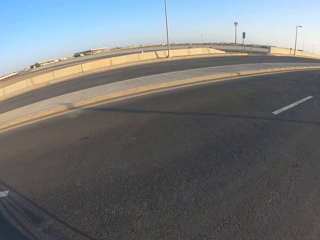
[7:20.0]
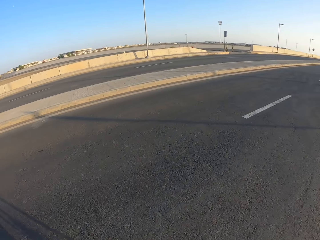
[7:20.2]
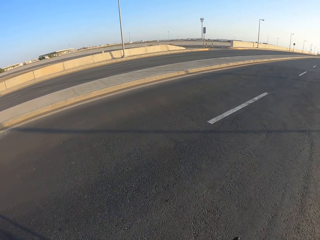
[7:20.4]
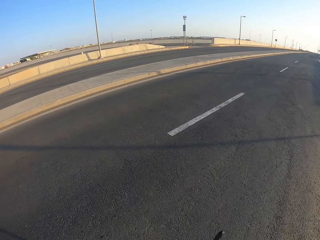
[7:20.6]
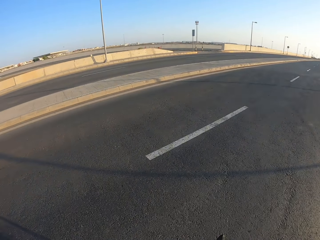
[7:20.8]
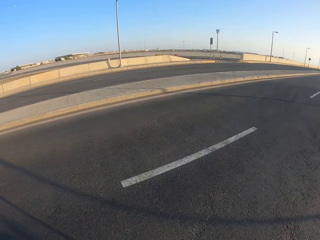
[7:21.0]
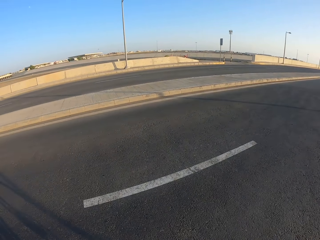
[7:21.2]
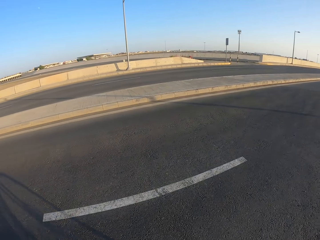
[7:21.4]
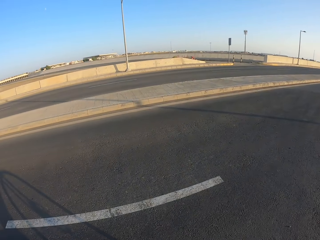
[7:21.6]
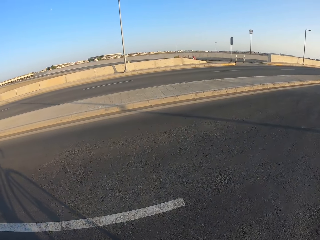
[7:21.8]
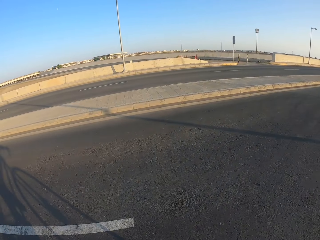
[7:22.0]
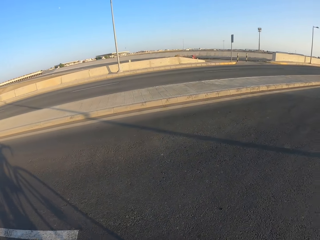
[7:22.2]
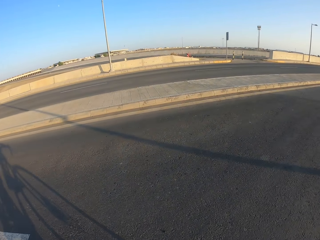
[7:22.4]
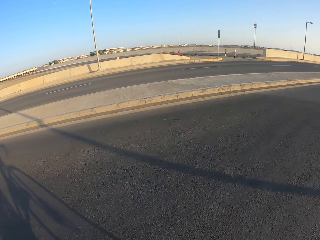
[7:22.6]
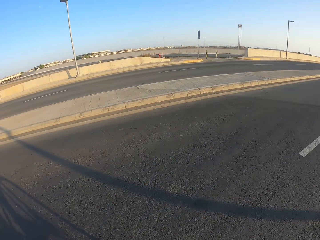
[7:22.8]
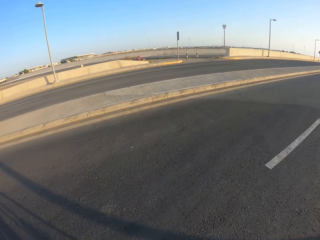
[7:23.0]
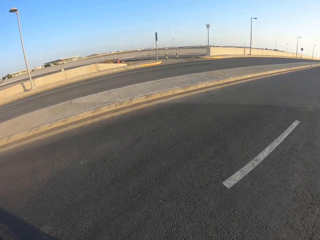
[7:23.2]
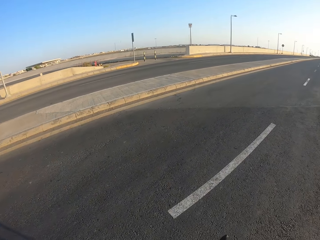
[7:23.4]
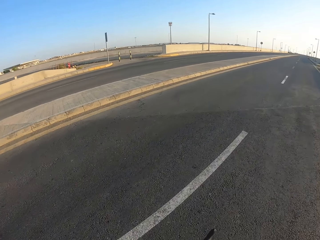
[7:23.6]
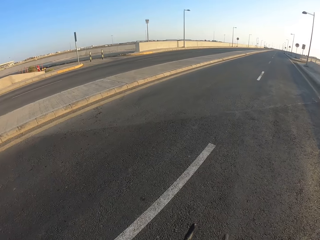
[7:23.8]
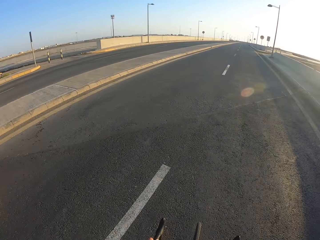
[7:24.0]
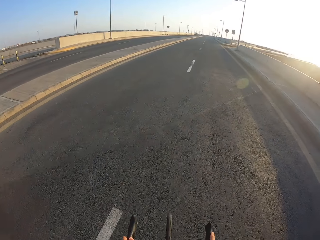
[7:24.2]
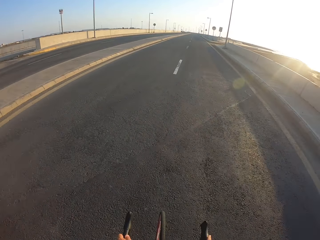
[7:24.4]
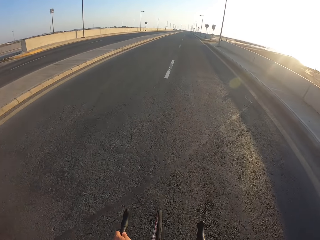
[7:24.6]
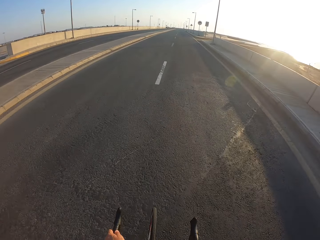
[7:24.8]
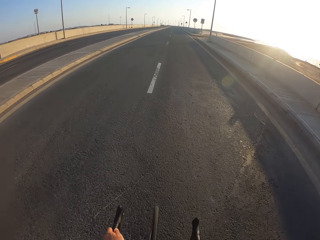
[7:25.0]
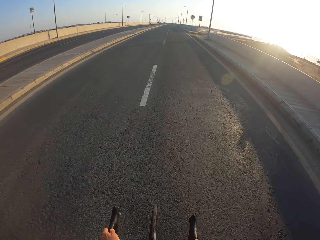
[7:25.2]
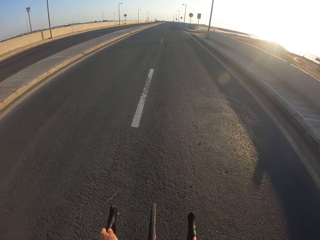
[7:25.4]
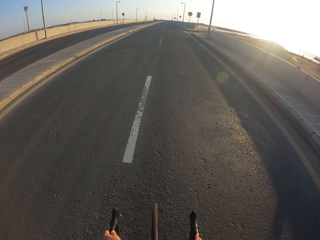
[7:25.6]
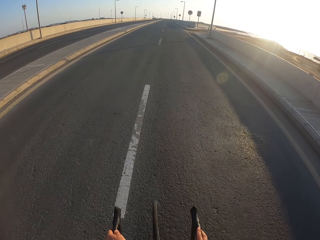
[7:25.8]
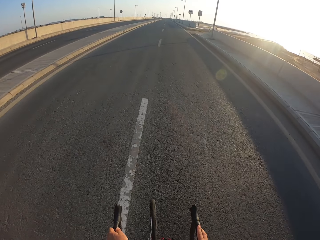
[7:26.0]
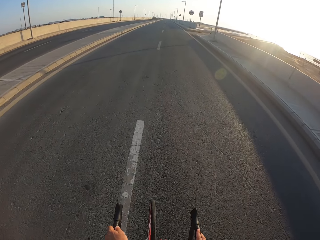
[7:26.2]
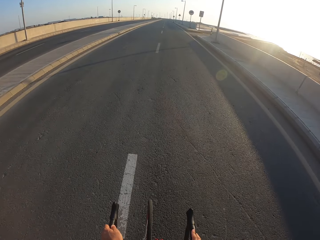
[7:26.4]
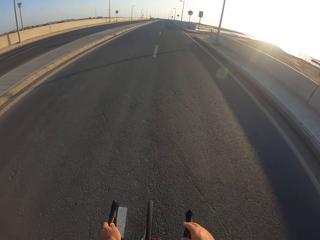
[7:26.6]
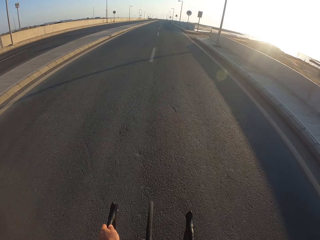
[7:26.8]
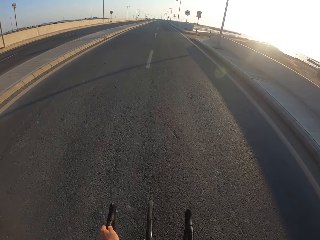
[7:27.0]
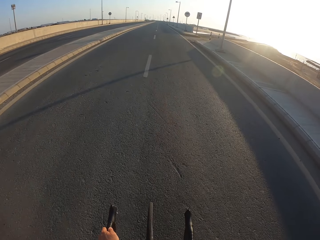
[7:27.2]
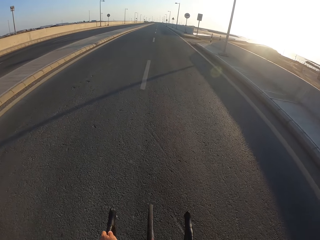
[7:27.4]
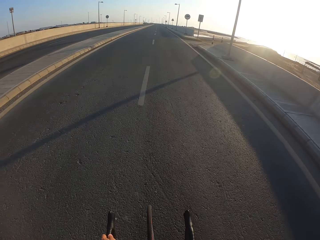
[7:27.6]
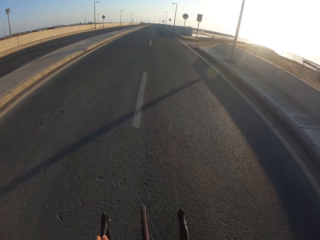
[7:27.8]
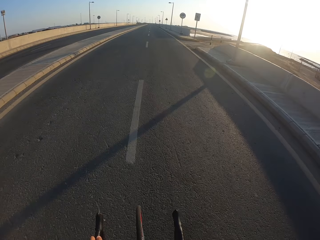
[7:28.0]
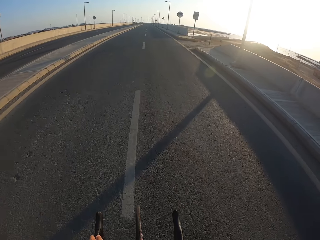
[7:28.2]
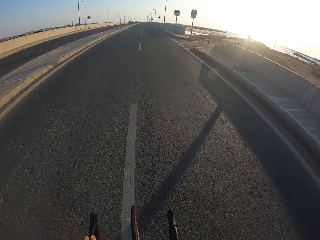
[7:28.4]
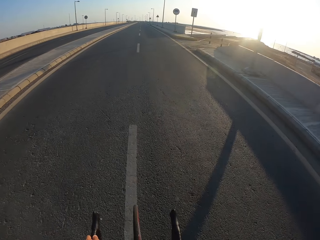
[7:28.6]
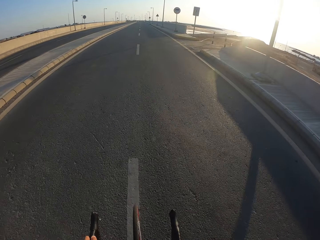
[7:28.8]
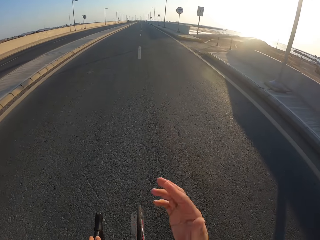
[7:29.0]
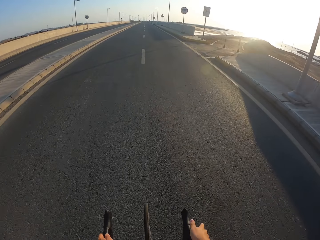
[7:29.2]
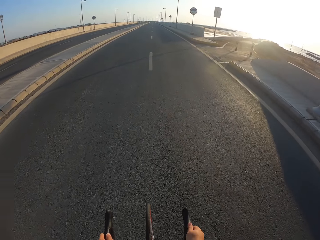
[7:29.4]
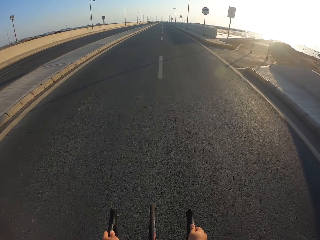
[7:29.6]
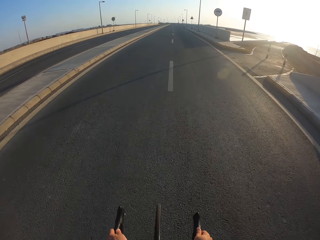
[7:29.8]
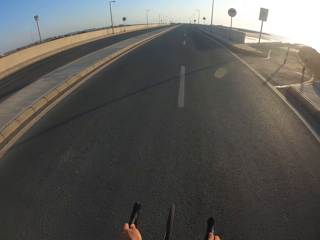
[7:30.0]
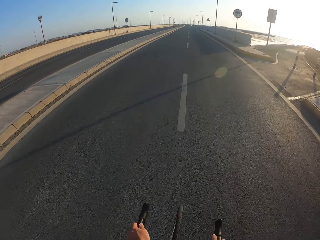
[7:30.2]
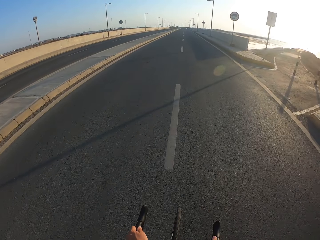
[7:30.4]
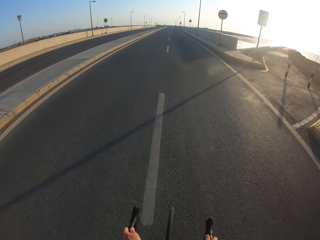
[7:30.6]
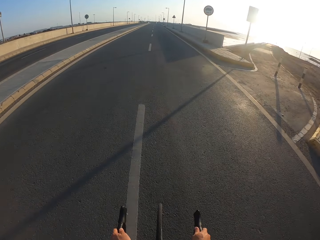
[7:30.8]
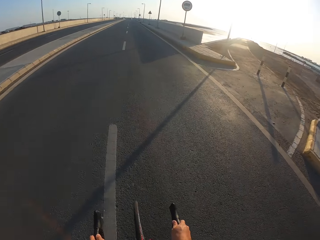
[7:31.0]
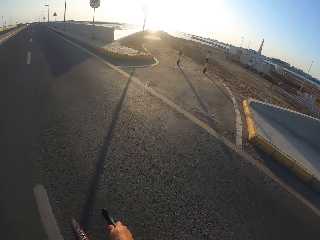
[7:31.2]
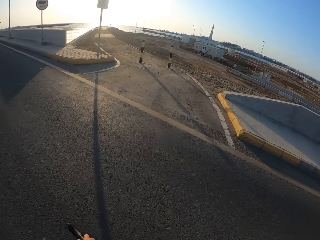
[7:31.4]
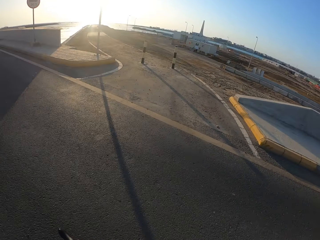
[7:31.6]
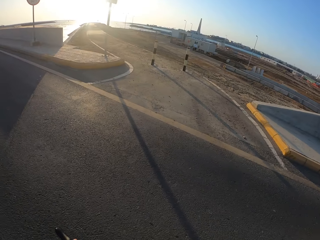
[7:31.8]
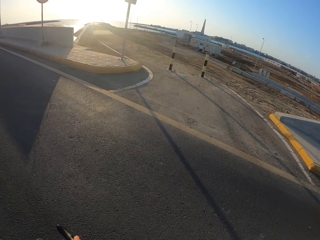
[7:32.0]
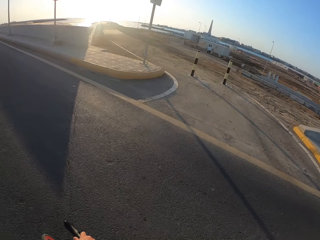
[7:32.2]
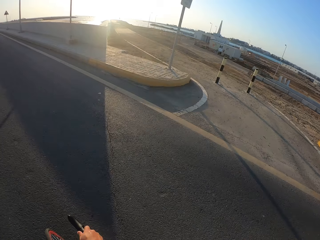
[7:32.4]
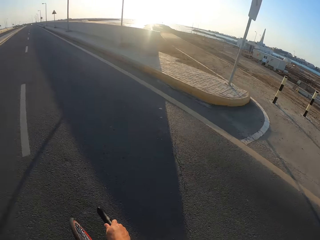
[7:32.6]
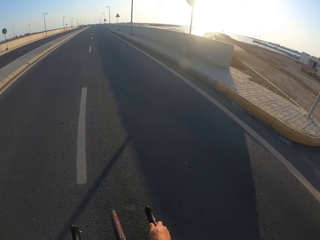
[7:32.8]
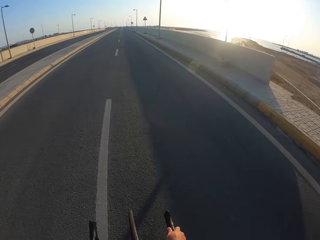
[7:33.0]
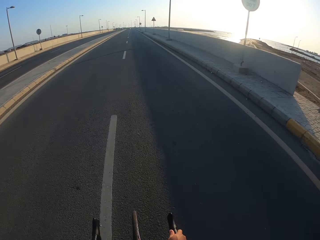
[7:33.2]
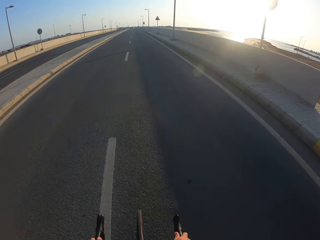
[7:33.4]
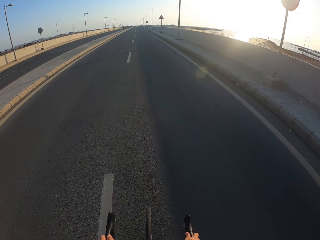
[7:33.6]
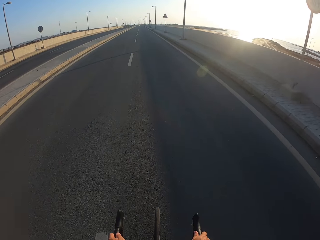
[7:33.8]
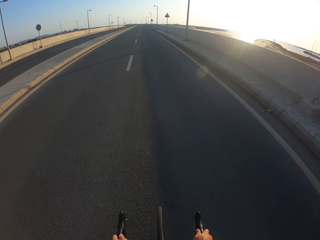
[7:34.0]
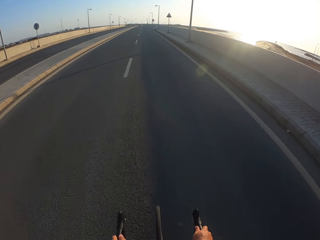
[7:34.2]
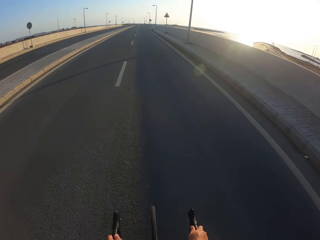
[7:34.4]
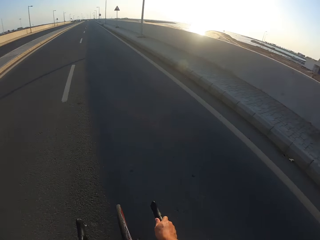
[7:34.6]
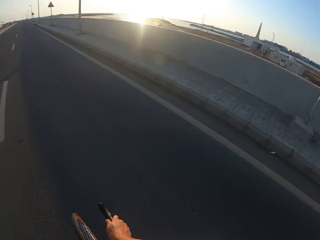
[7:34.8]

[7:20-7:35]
The camera wearer turns his head.

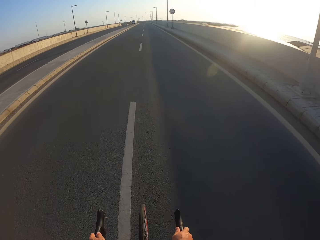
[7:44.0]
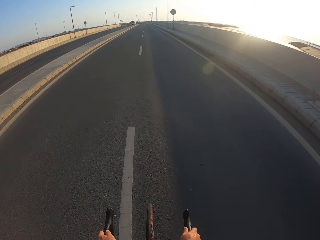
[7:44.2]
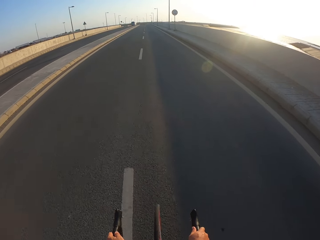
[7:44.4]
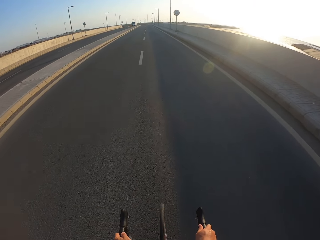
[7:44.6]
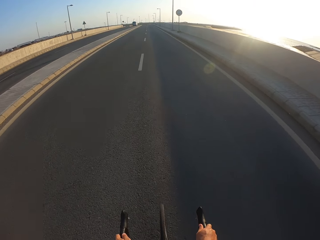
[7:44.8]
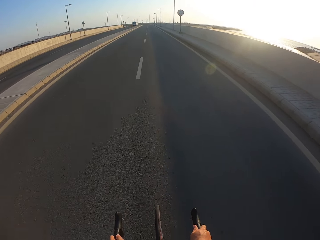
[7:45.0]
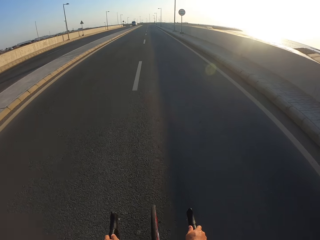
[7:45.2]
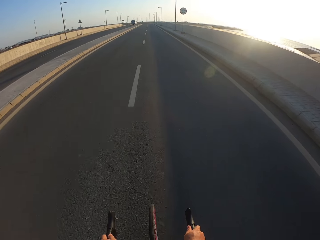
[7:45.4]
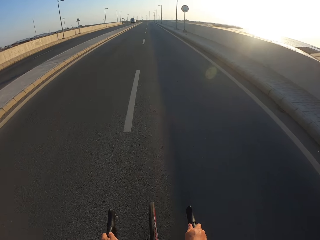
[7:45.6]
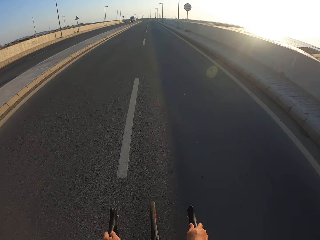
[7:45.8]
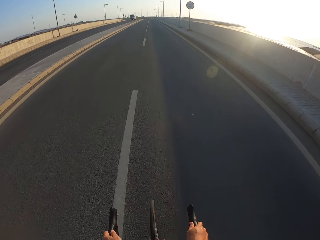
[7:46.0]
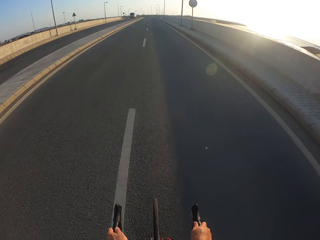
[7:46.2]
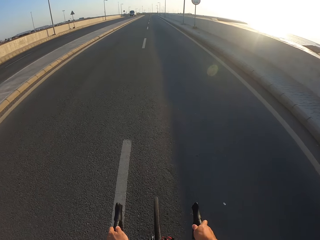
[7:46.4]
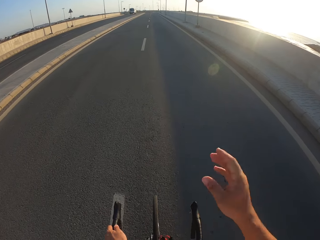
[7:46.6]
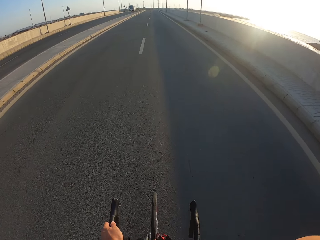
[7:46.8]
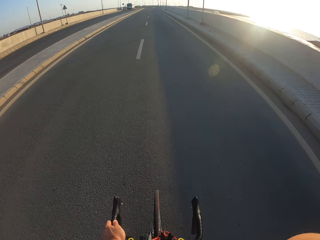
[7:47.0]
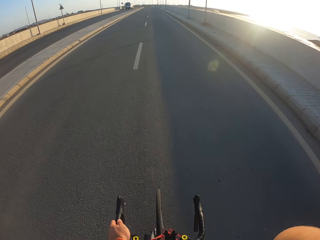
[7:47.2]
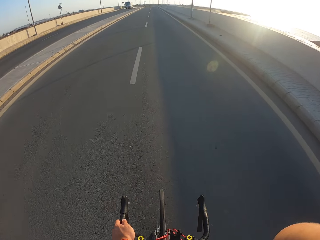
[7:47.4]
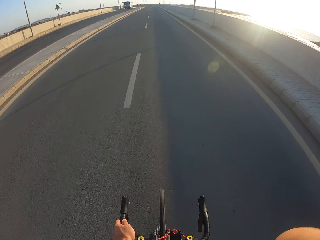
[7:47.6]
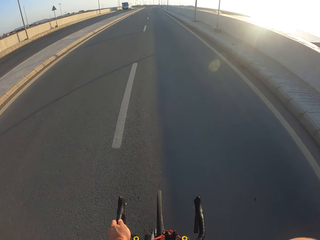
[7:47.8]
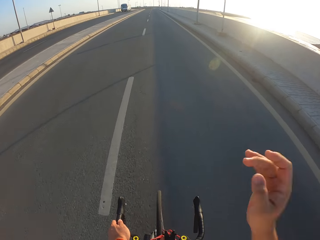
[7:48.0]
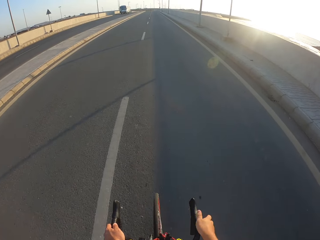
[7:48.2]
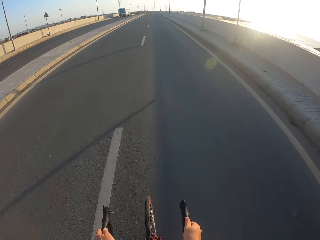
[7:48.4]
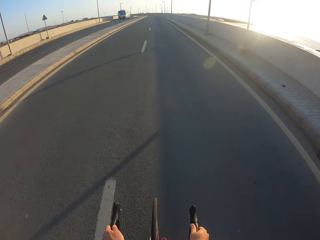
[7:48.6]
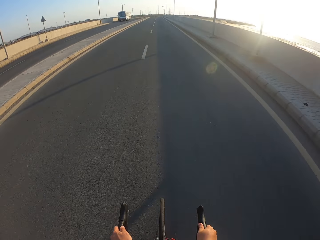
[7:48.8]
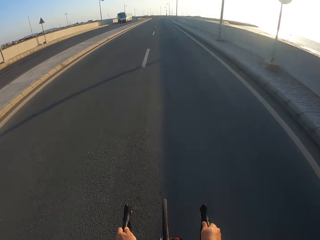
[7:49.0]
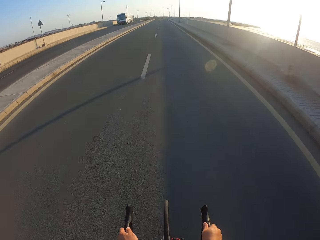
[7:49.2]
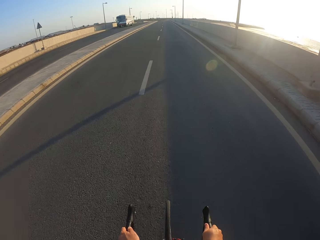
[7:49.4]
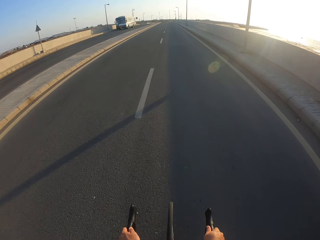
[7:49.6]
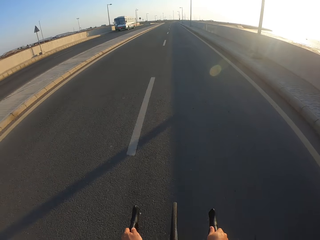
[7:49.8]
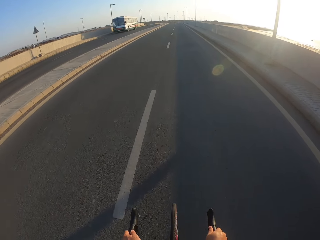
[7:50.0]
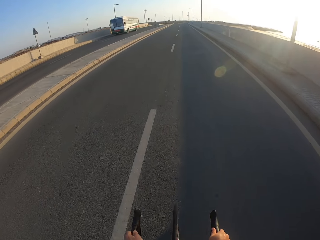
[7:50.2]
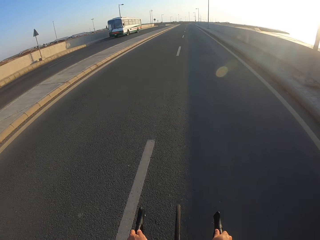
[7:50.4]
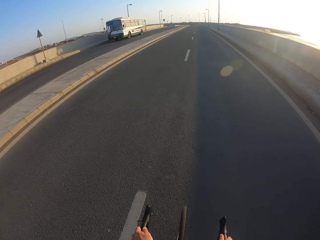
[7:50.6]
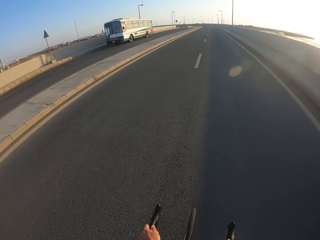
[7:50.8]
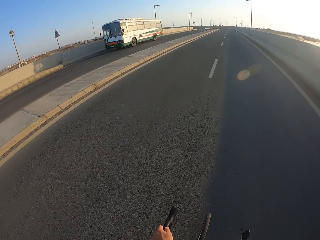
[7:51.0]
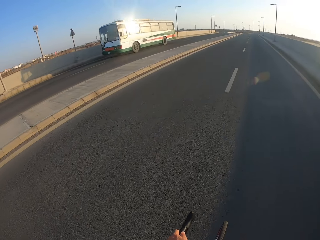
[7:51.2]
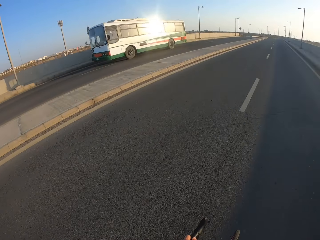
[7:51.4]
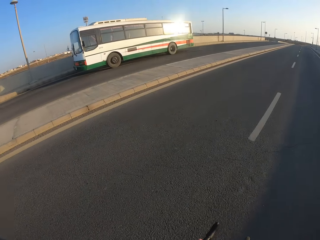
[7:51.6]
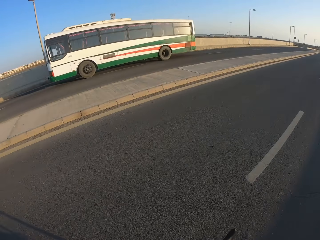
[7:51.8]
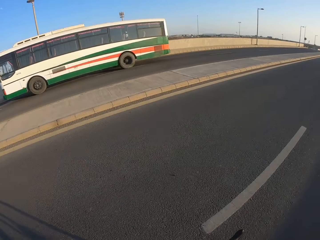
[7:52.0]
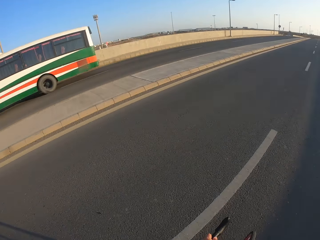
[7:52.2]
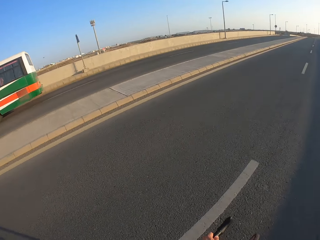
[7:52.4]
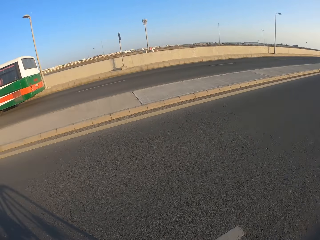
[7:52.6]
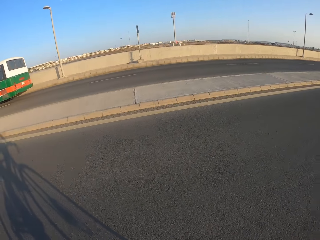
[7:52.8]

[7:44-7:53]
The camera wearer moves his hand.
